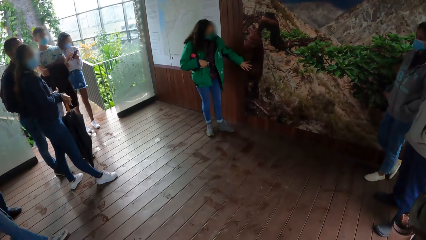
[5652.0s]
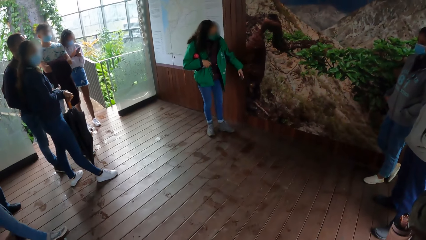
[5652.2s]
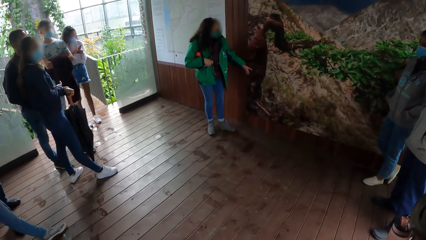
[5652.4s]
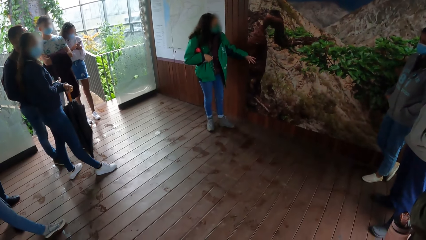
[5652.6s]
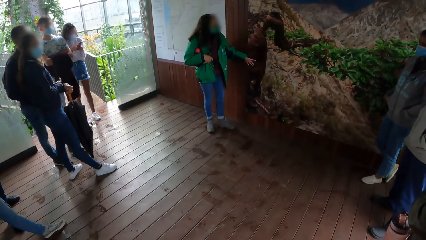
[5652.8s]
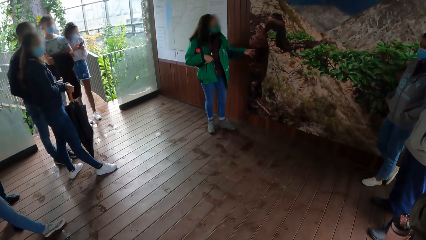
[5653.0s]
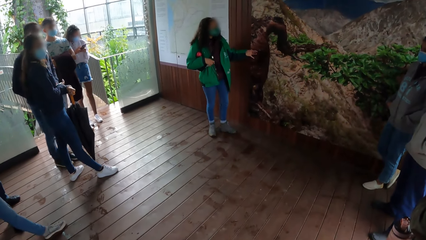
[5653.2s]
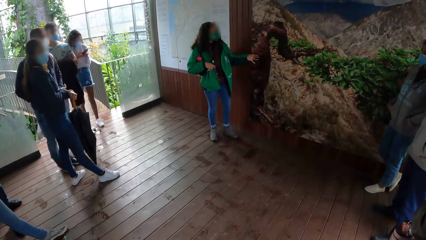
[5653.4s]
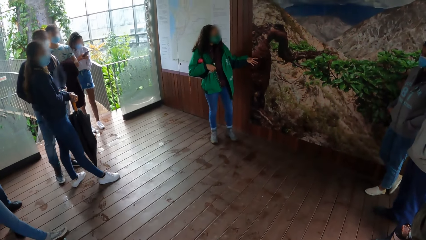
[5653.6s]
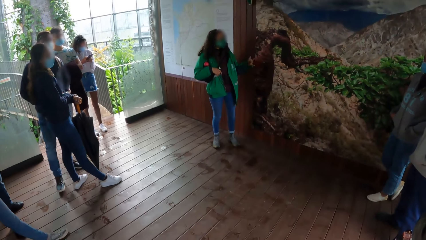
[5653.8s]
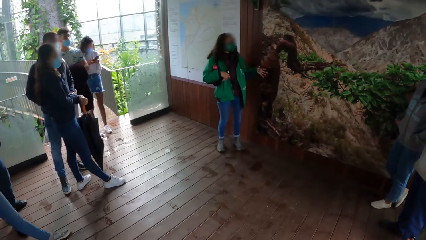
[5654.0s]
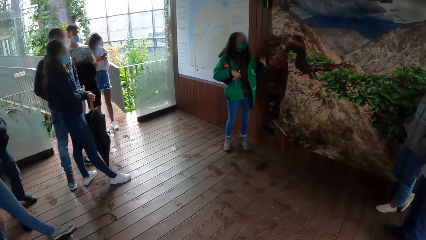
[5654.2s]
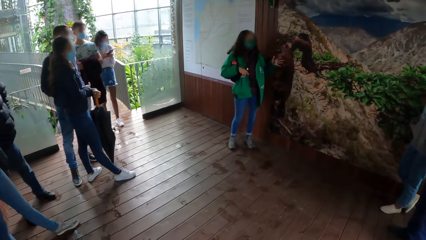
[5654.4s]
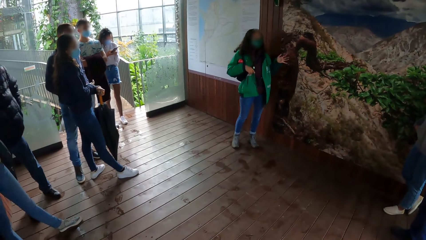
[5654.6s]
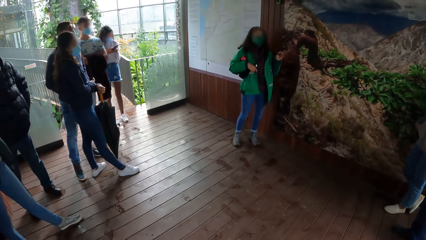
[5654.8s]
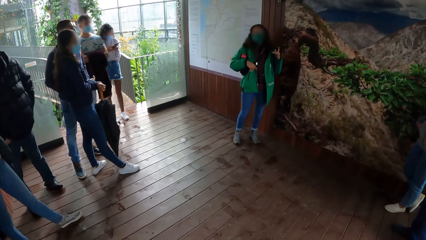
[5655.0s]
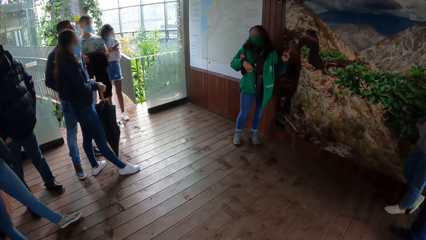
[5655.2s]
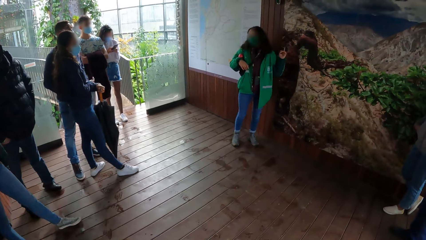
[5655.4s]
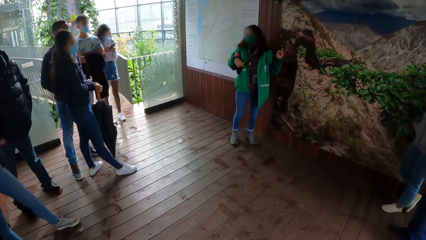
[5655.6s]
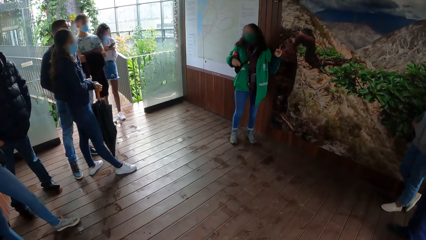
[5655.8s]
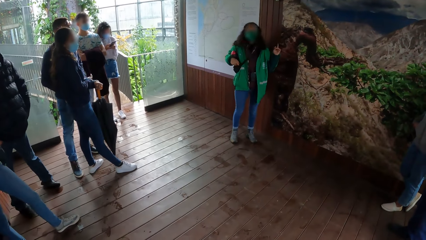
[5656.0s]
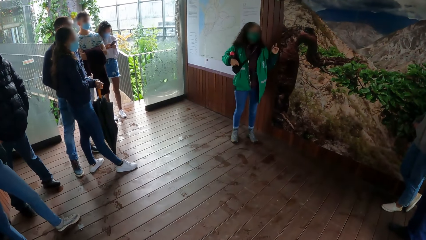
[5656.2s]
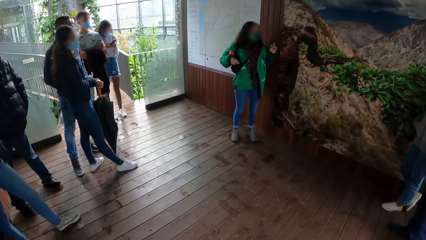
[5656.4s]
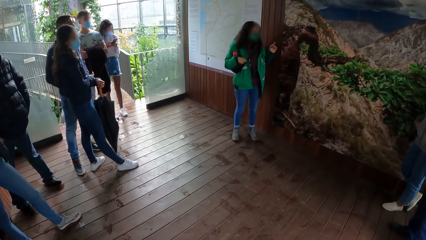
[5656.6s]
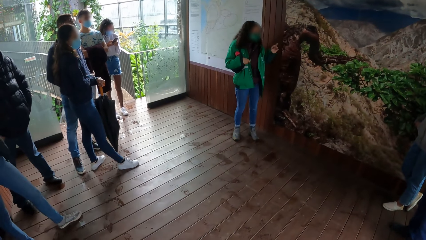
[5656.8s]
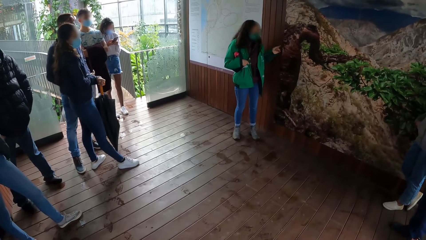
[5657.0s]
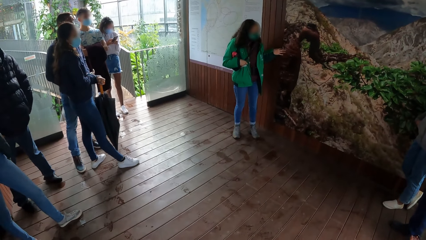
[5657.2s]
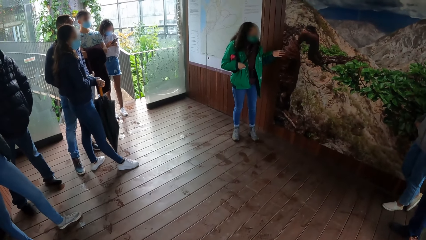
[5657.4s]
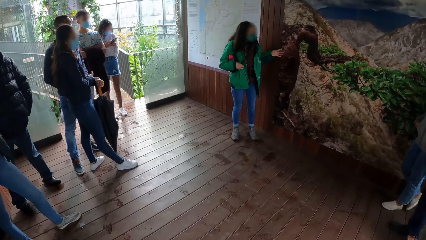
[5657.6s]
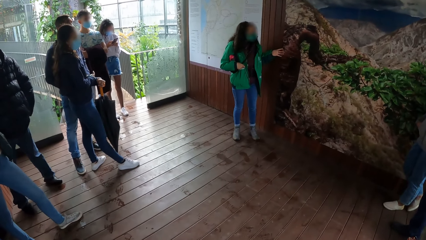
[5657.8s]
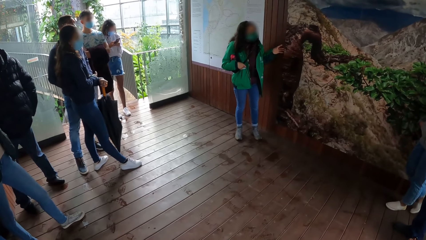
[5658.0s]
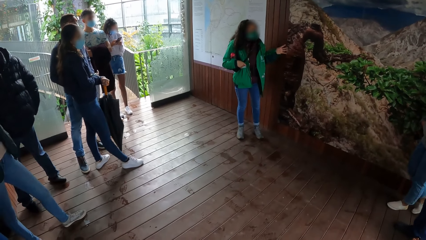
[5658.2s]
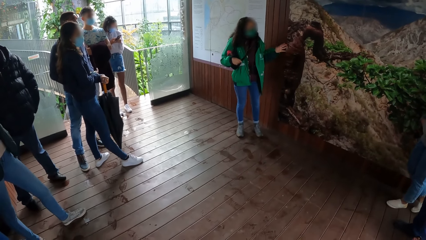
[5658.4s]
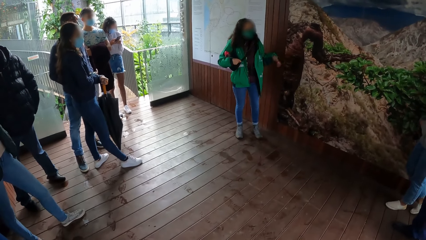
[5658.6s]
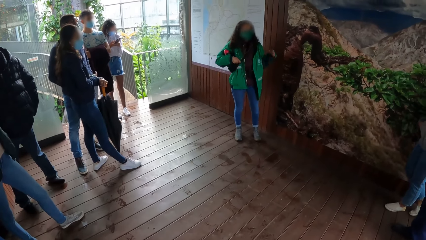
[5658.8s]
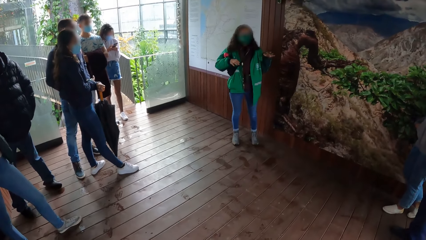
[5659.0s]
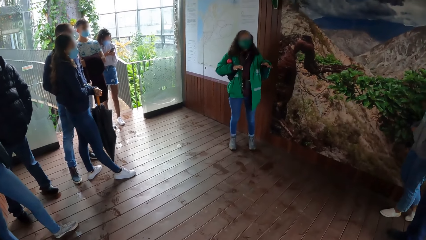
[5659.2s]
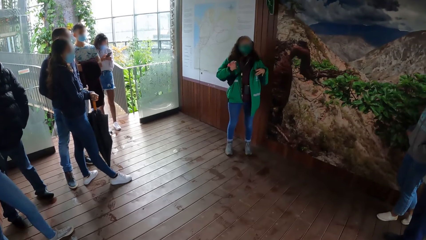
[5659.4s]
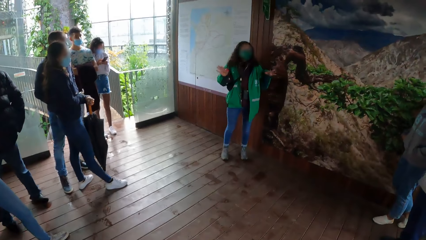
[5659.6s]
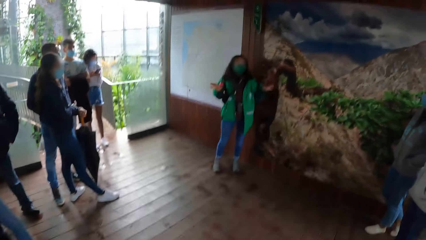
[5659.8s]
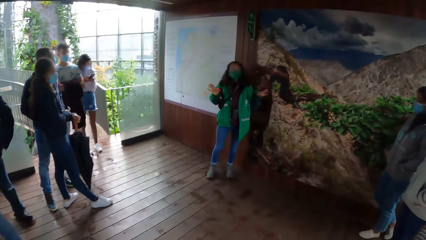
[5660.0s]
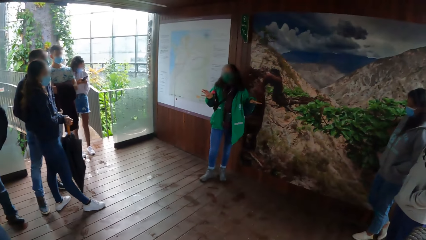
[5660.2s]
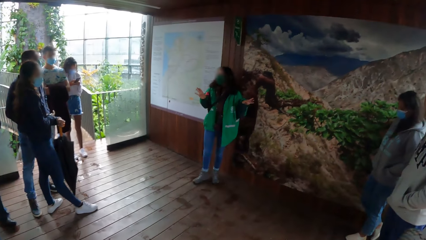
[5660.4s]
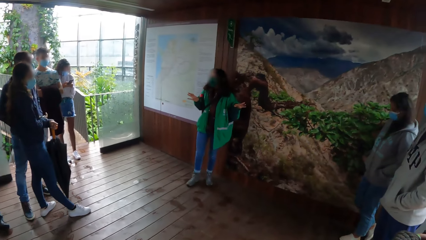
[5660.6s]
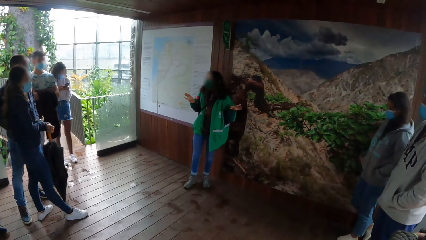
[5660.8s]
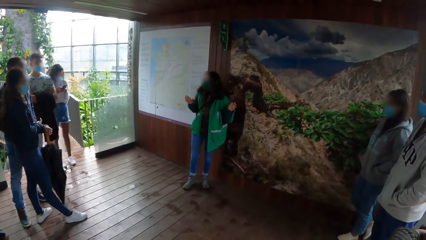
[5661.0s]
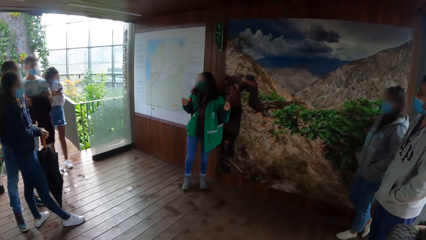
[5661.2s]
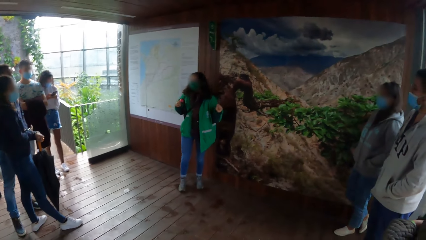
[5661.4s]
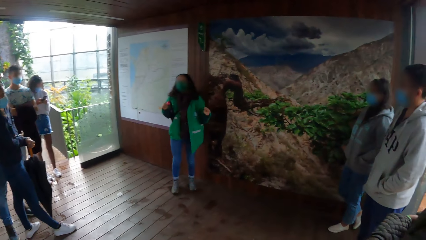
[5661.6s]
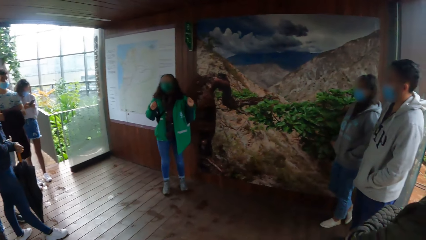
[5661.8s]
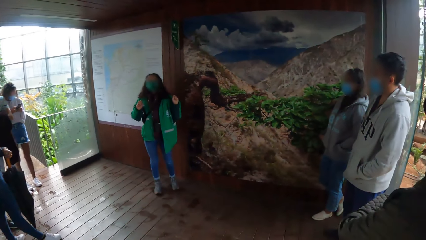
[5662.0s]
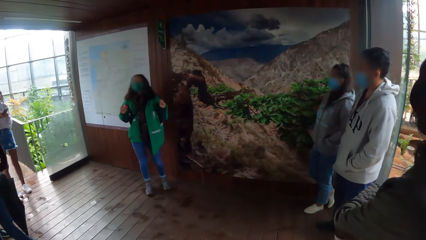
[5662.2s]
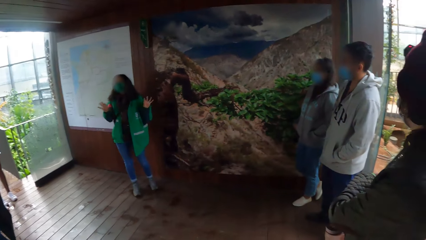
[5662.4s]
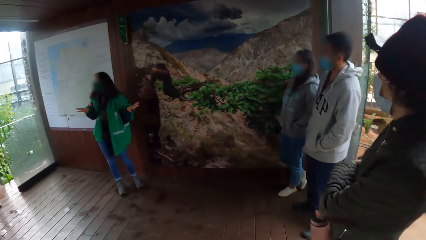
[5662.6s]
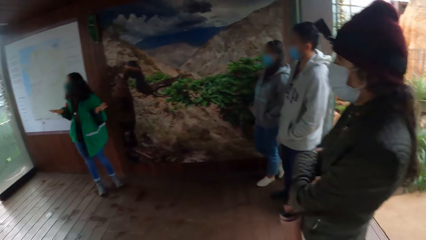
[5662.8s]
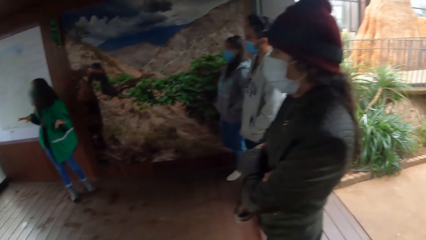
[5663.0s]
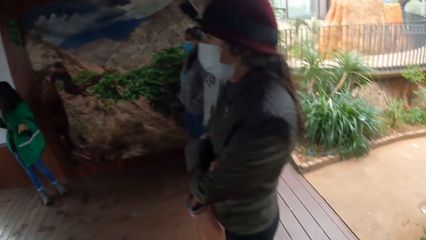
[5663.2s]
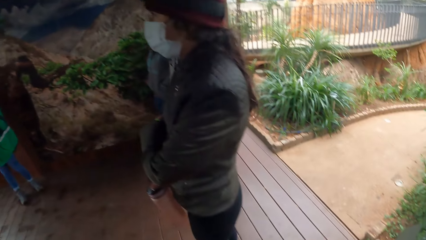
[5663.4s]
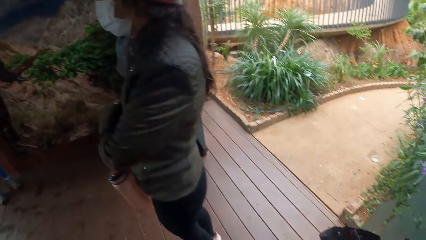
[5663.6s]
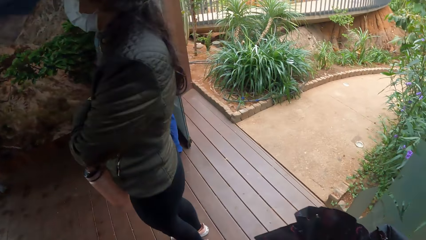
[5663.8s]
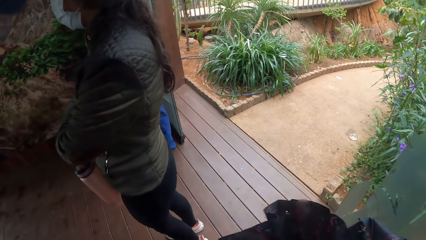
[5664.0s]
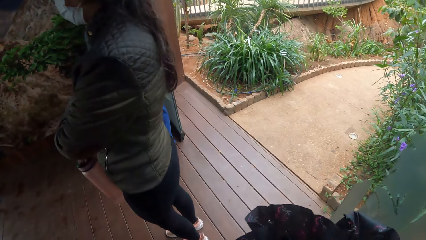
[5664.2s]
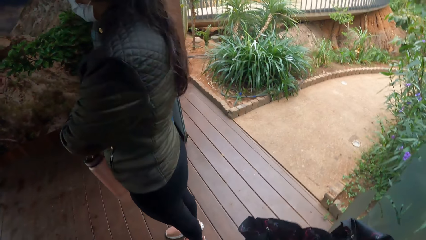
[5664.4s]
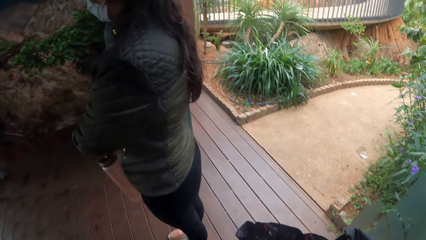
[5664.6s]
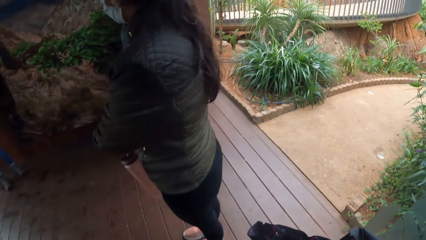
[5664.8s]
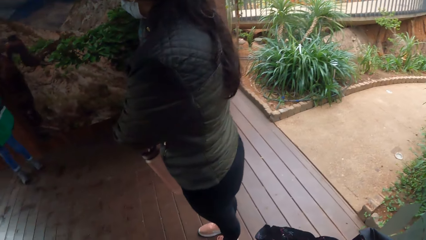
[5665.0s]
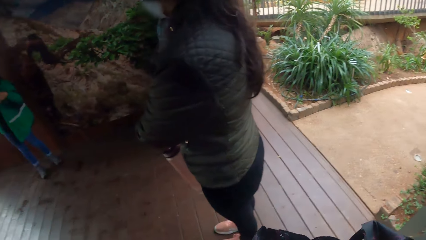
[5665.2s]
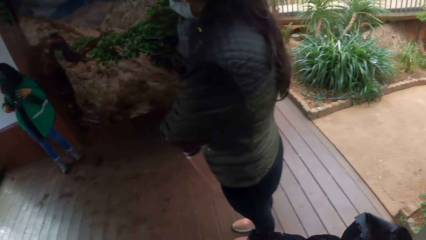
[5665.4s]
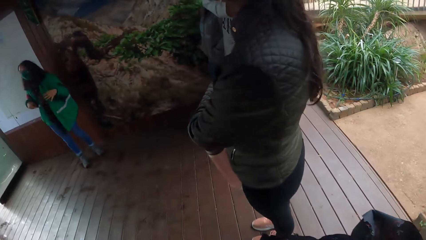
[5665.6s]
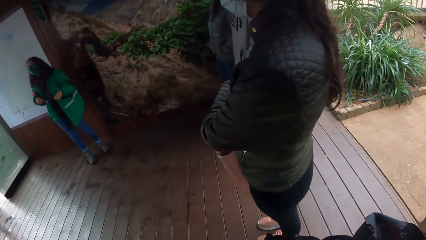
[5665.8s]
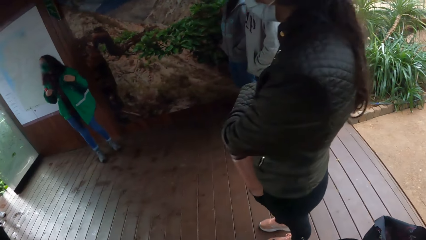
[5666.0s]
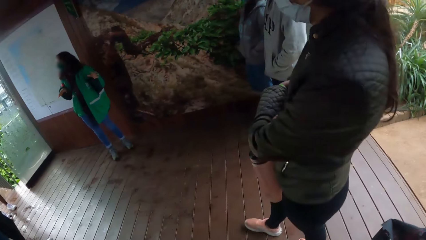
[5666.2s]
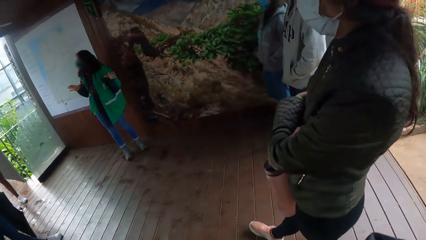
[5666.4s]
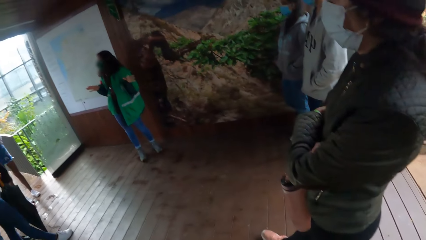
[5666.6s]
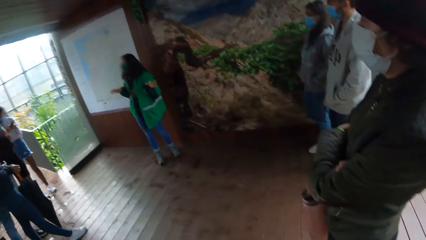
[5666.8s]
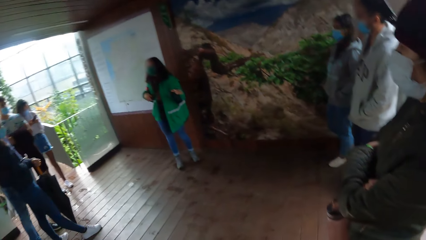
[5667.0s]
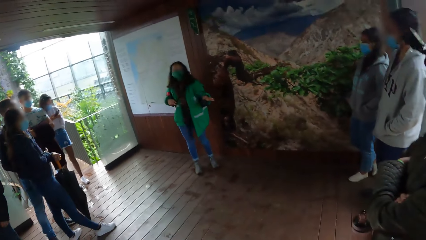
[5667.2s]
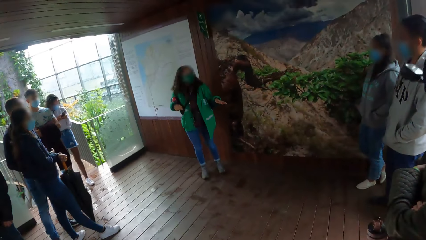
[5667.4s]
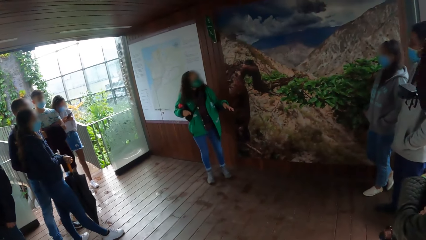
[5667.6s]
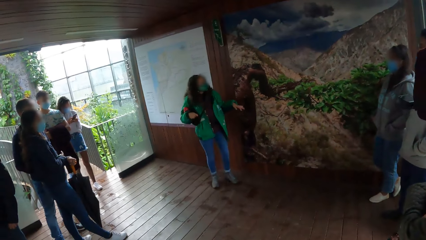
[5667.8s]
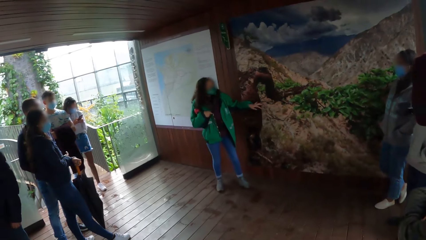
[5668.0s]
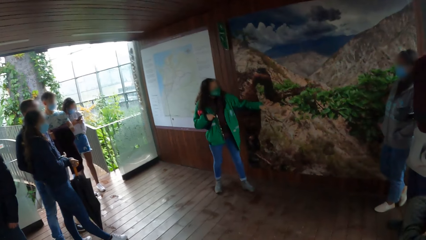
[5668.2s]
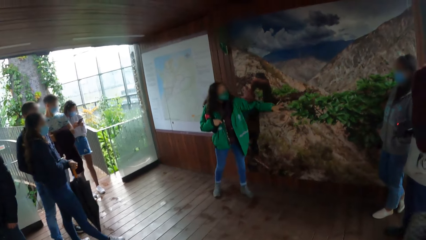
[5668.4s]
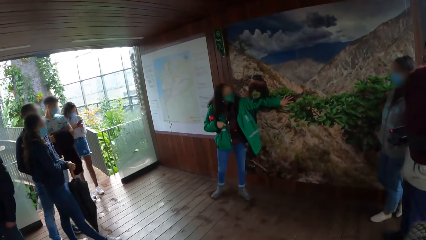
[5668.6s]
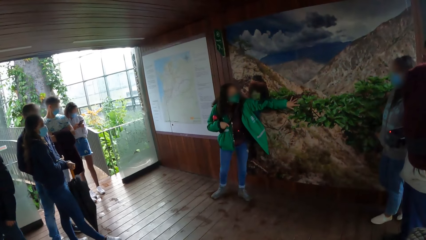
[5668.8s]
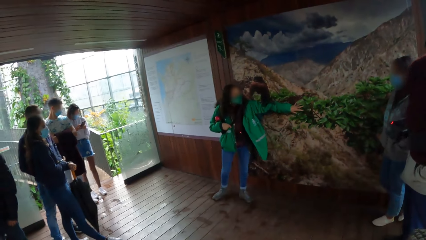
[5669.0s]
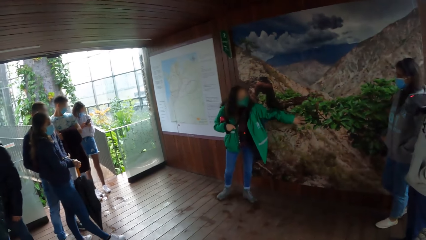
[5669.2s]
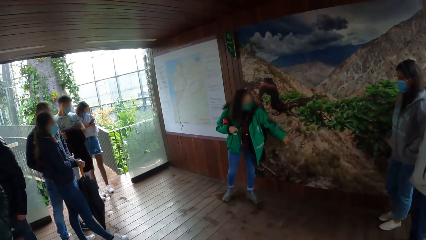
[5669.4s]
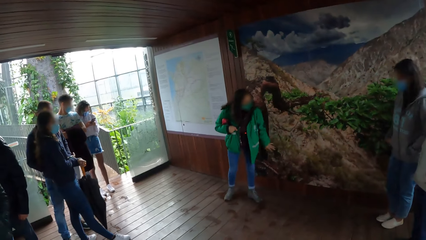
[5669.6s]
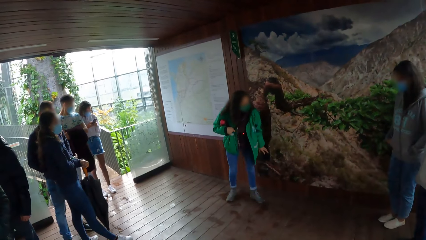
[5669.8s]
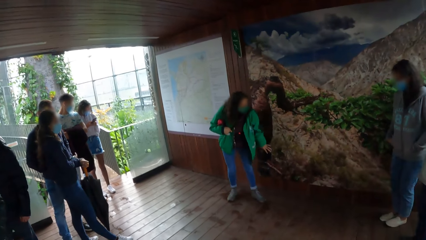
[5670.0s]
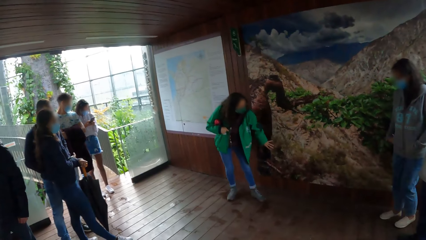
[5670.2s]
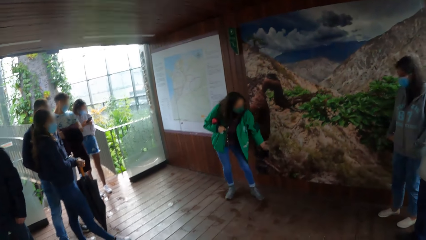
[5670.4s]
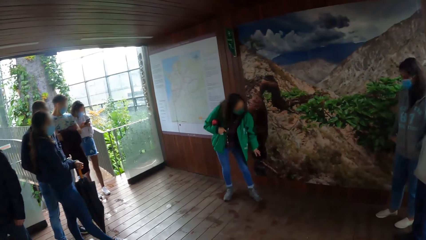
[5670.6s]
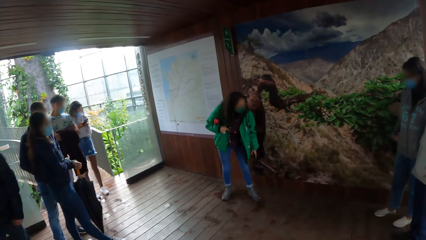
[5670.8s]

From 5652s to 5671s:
The lady moves her hands. The woman touches the painting on the wall with her left hand.
